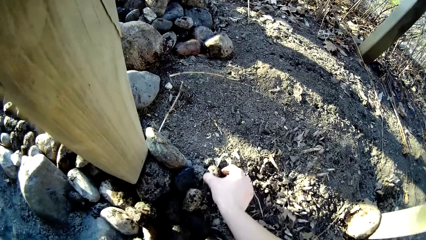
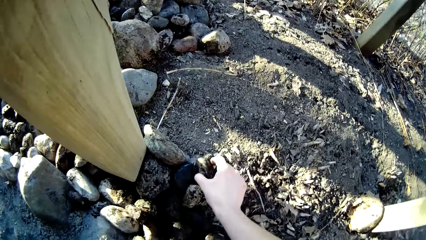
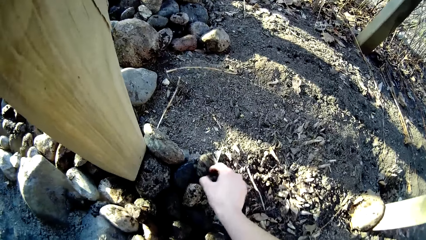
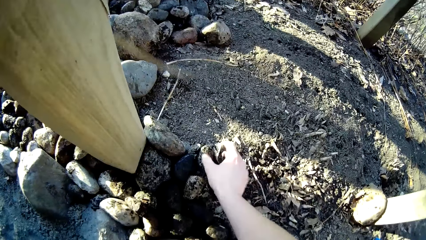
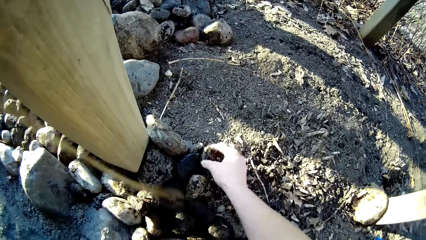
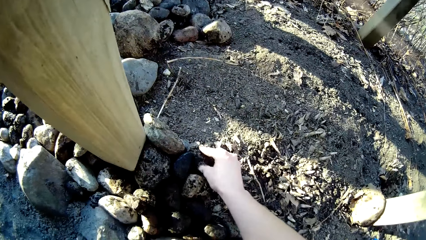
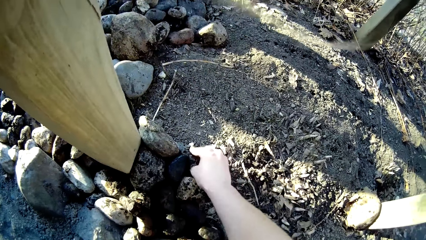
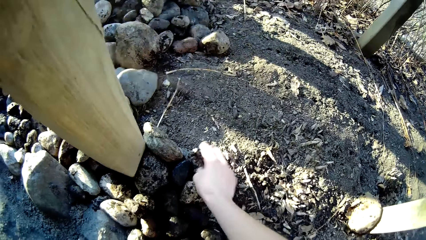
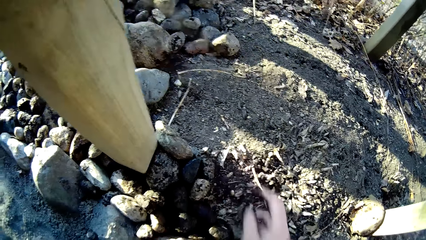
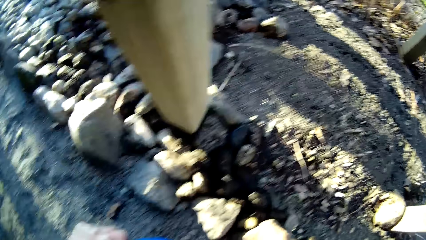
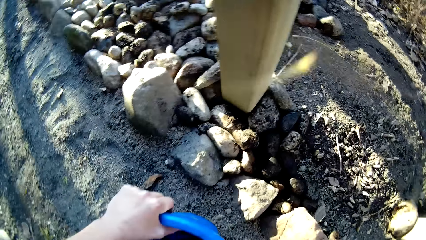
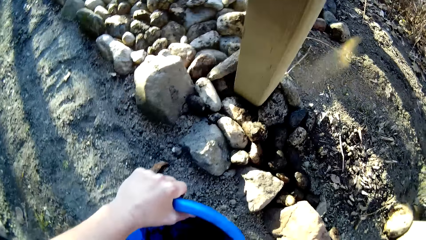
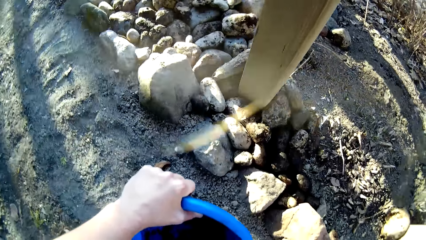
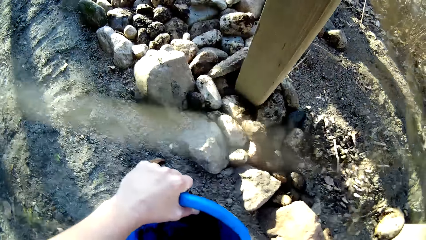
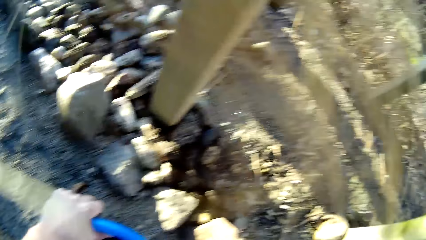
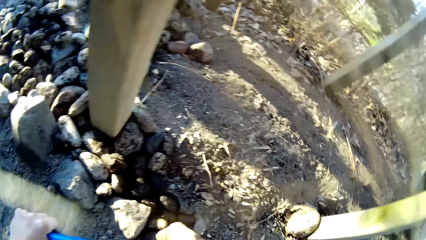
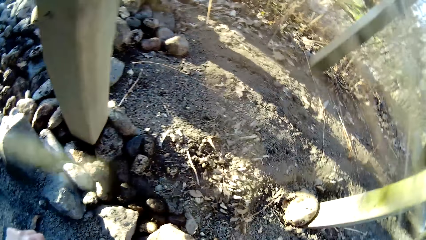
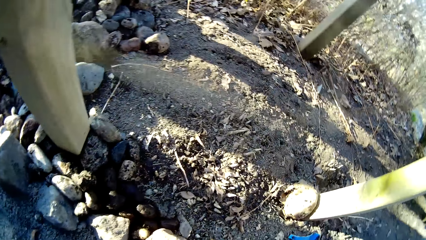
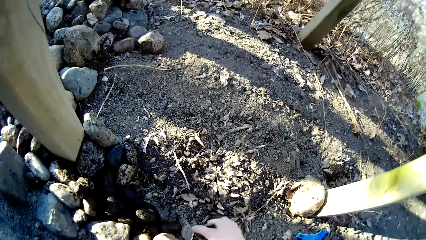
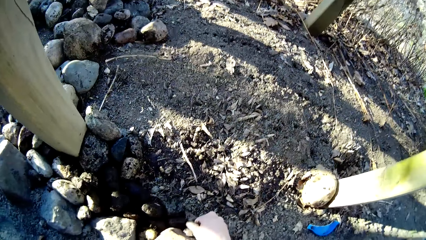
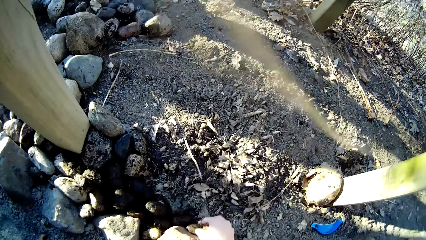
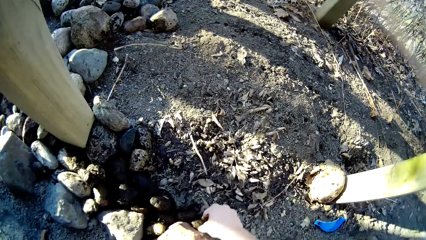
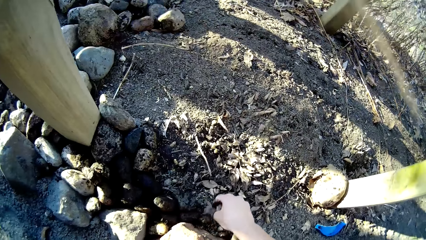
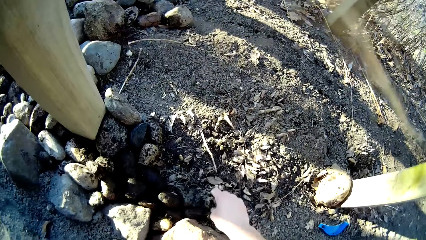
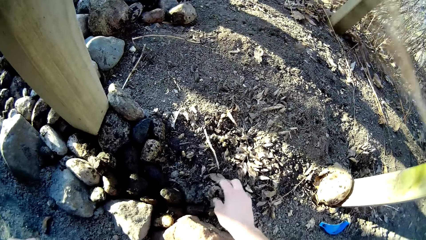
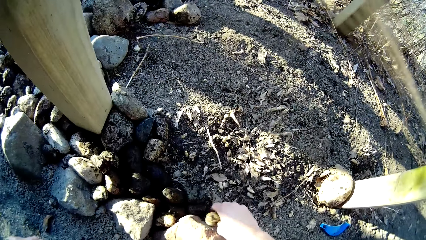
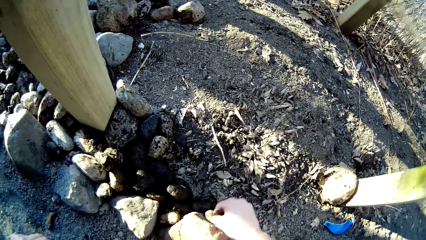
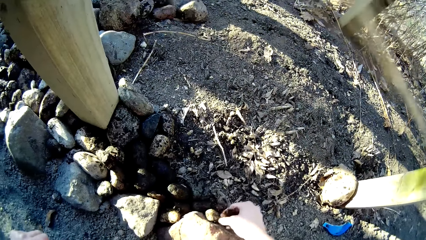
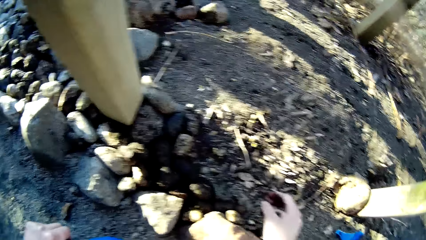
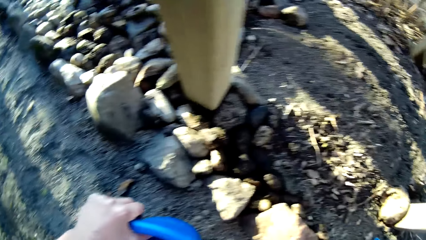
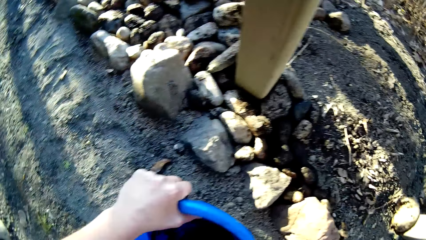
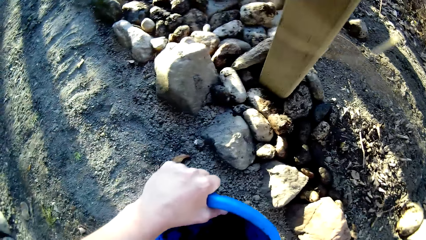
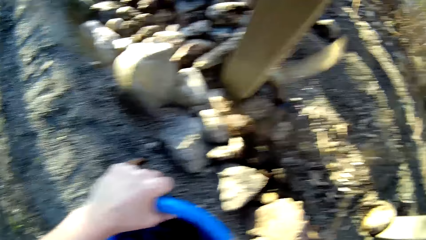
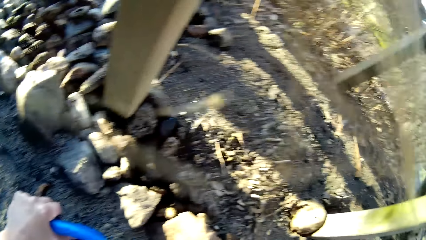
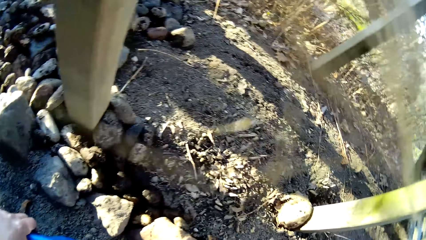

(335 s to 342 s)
The camera wearer arranges the stones on the ground. He picks the stones from the bucket. He transfers a stone from the bucket to the ground with his right hand. He places the stones on the ground.

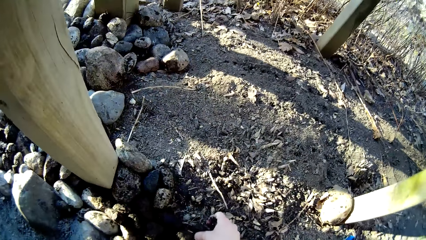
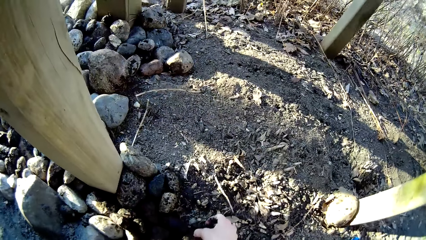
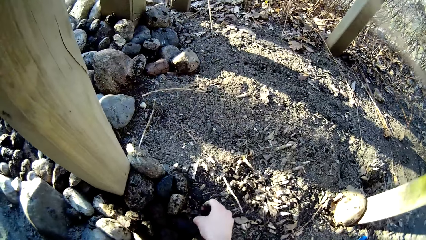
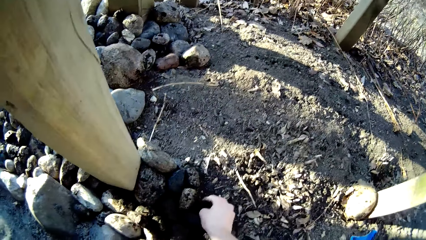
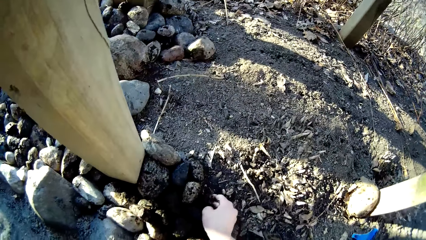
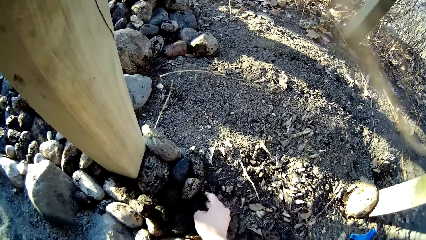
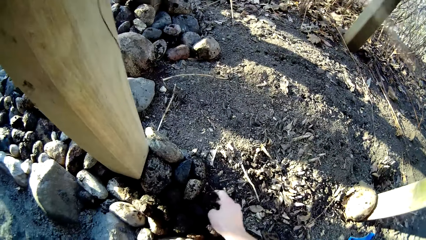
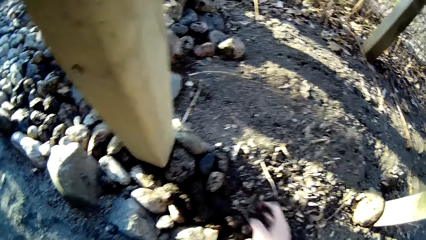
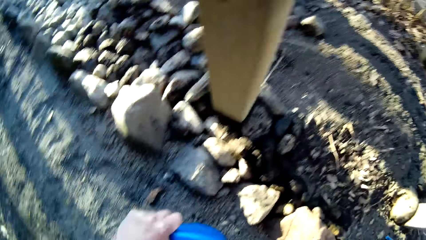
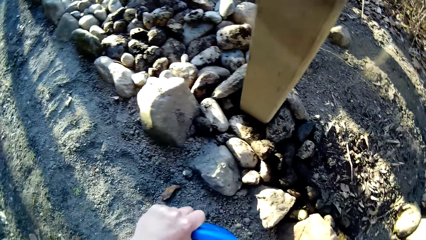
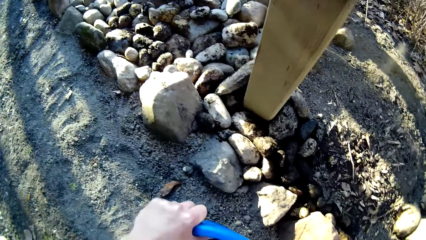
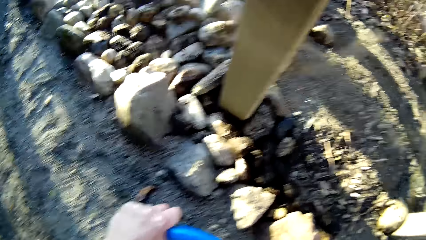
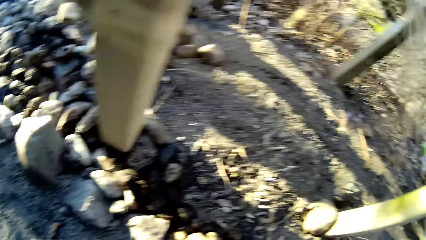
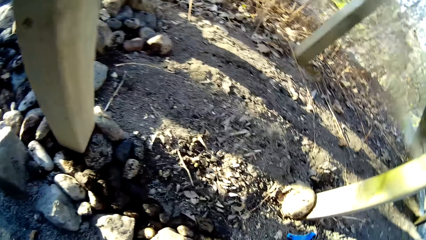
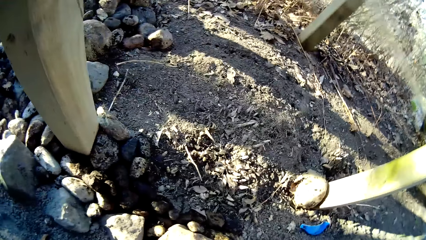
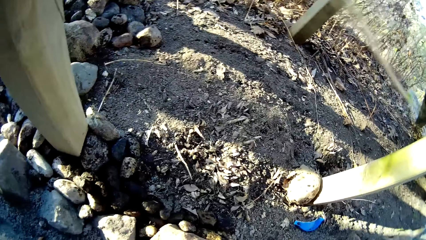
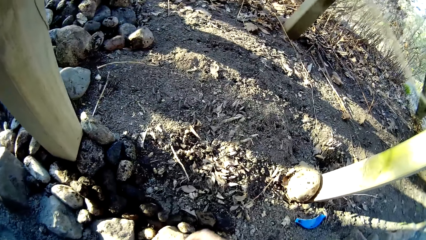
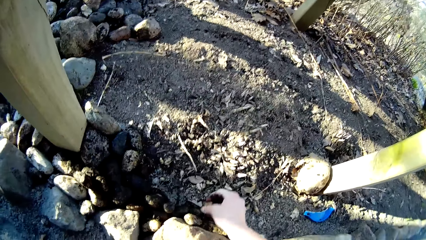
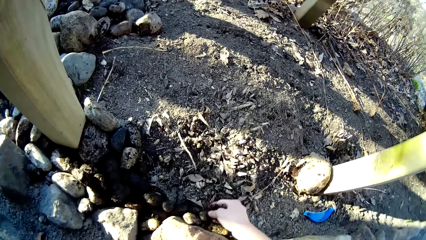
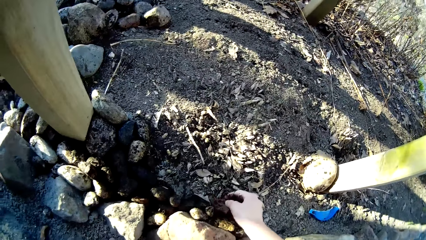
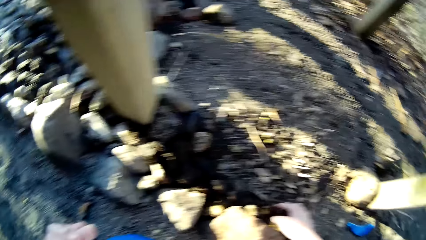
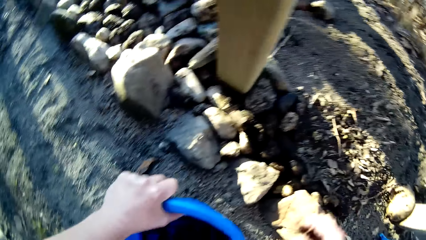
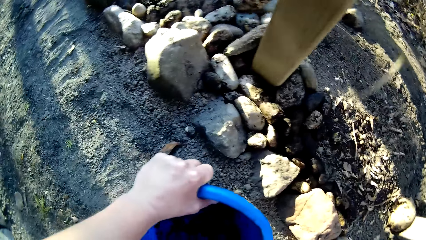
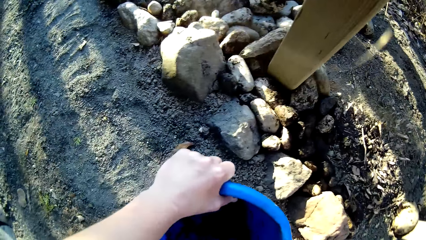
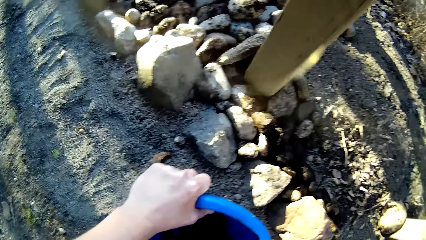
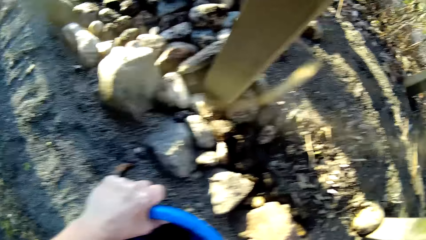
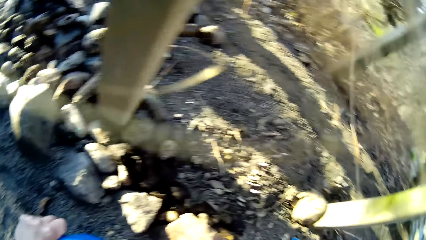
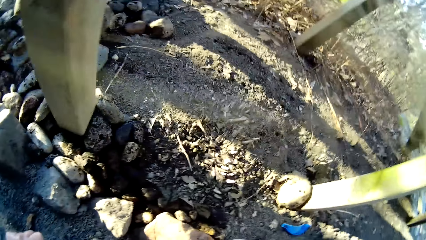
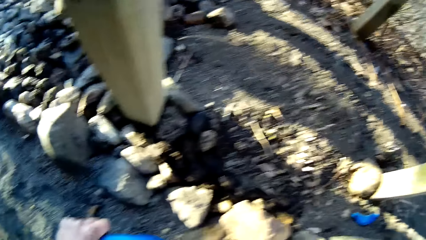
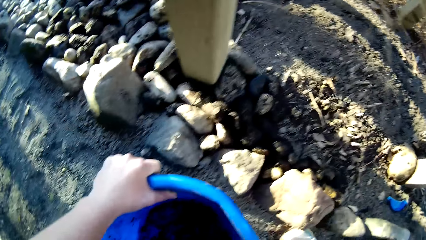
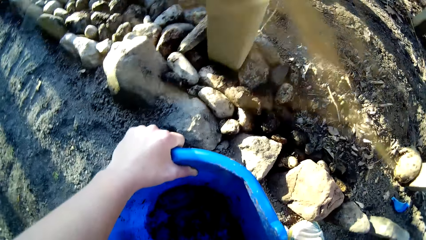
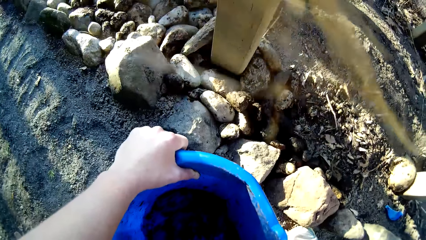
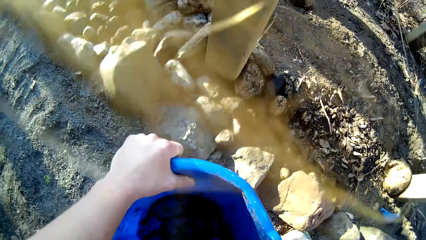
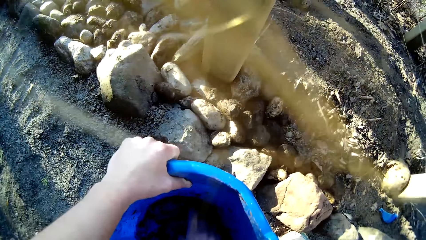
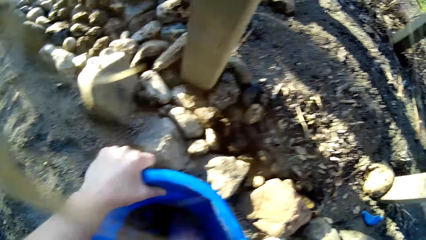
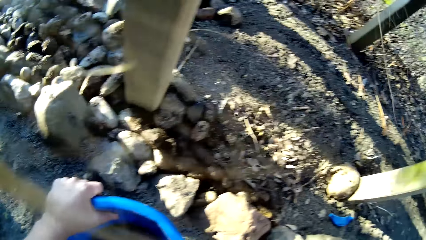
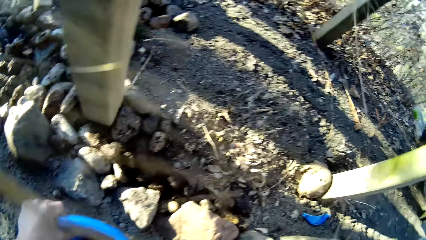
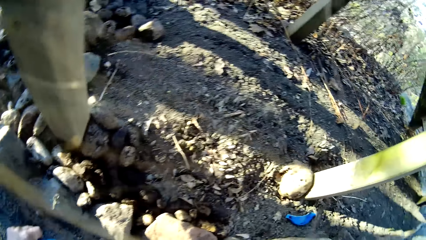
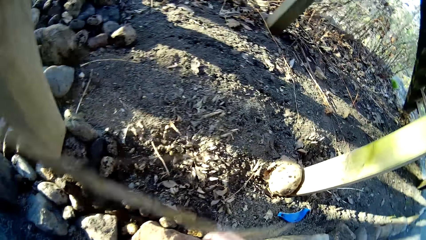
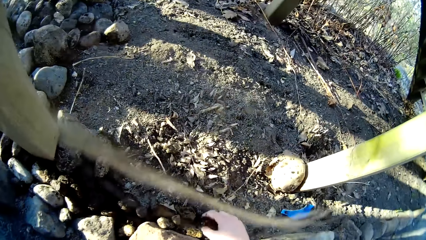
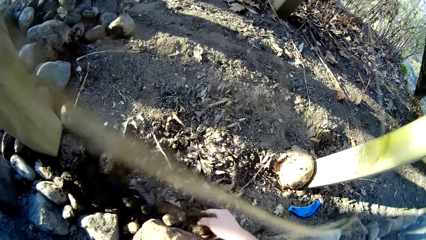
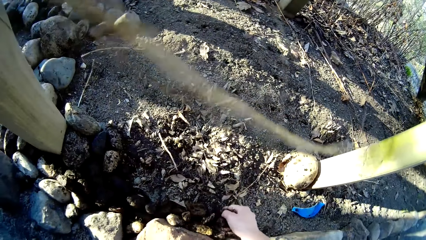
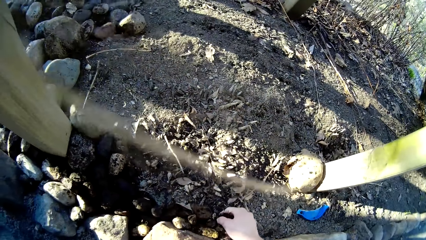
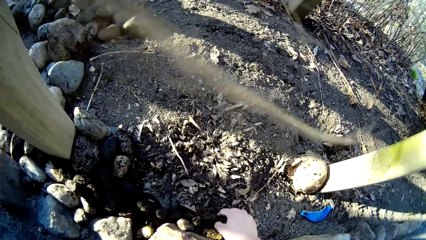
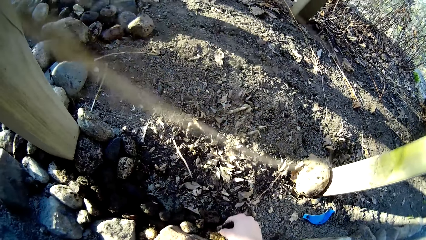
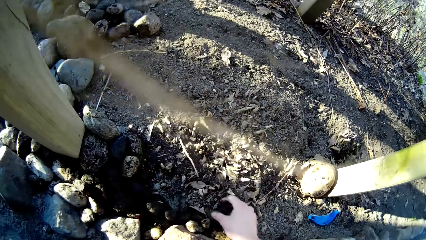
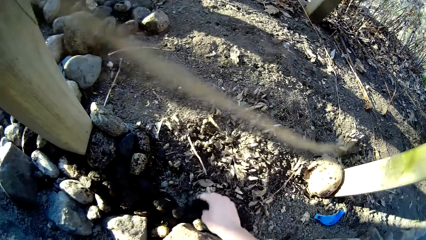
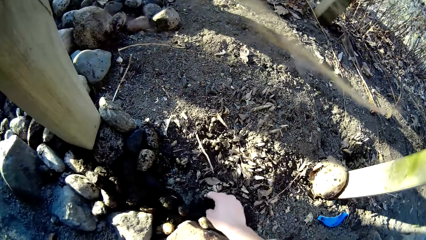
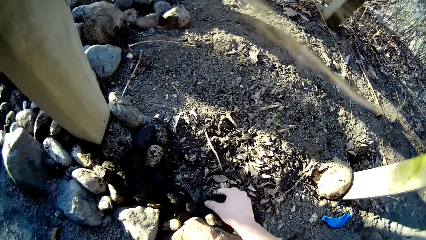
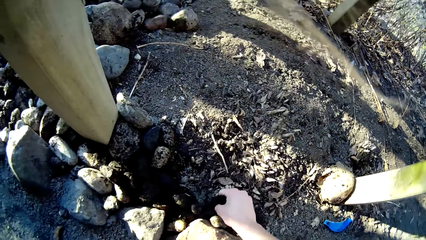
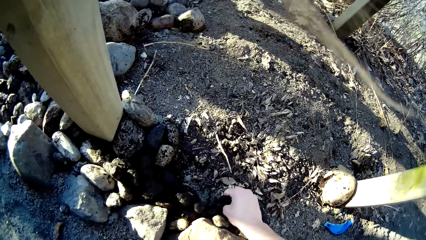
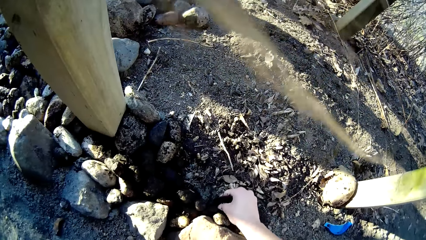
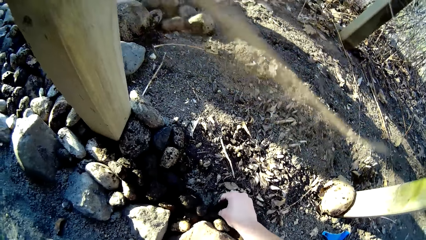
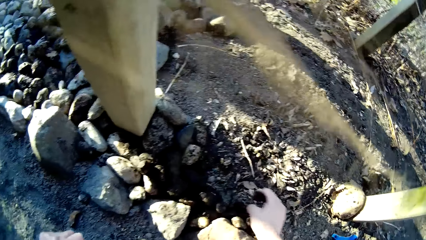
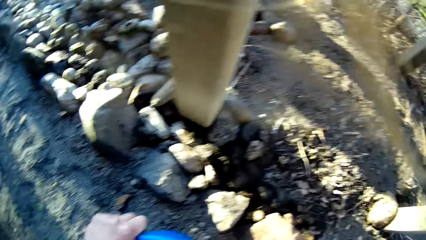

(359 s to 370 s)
The camera wearer places the stones on the ground. He transfers a stone from the bucket to the ground with his right hand. He picks the stones from the bucket. He places the stones on the ground. He picks the stones from the bucket. He transfers a stone from the bucket to the ground with his right hand. He places the stones on the ground. He picks the stones from the bucket. He places the stones on the ground.
